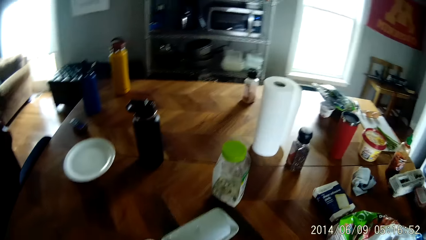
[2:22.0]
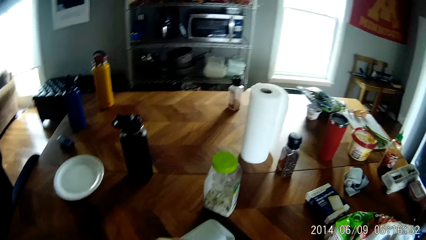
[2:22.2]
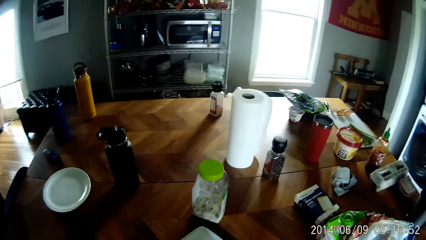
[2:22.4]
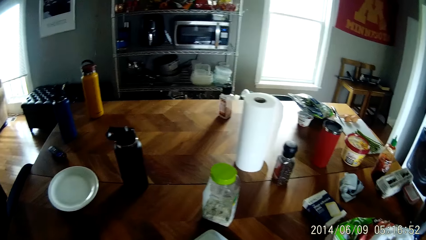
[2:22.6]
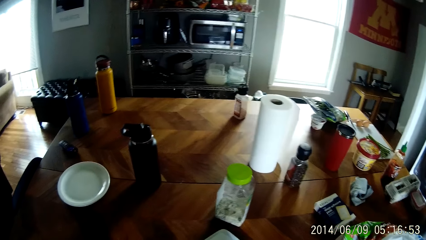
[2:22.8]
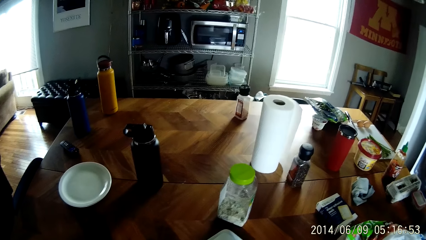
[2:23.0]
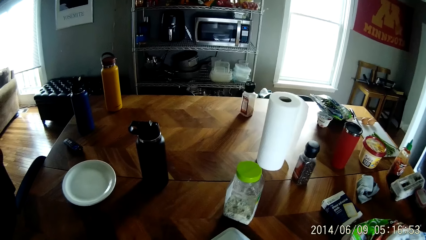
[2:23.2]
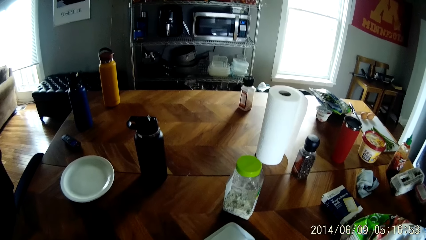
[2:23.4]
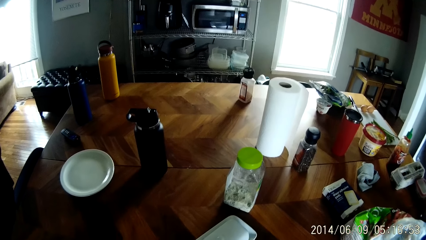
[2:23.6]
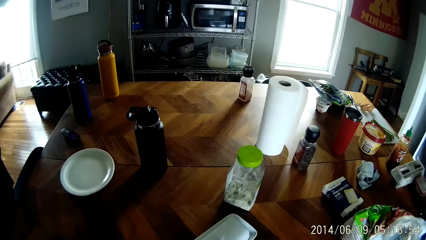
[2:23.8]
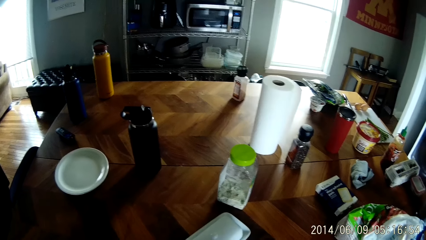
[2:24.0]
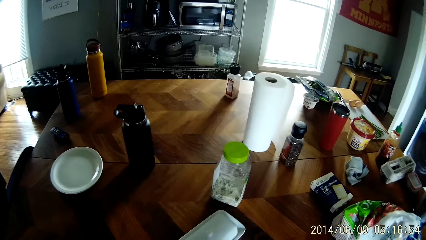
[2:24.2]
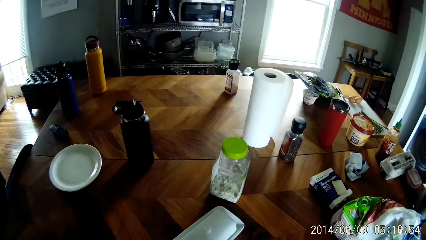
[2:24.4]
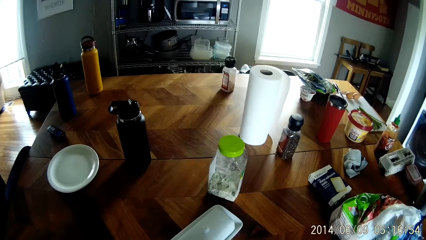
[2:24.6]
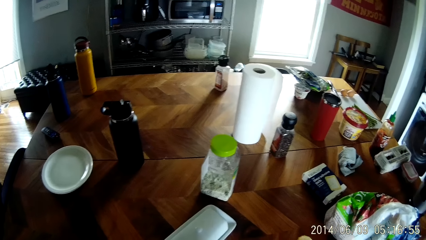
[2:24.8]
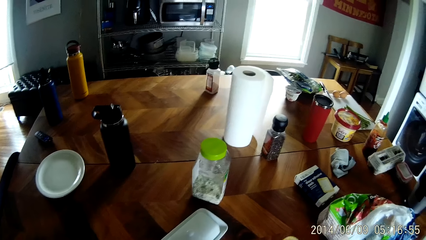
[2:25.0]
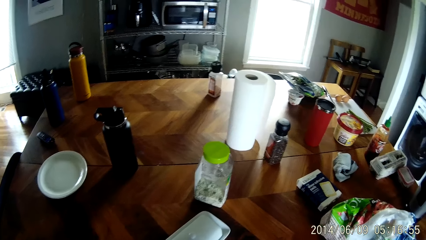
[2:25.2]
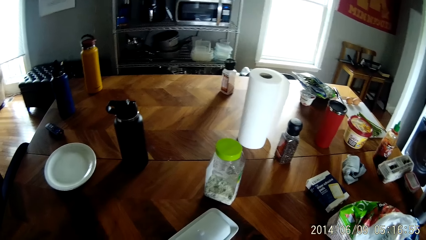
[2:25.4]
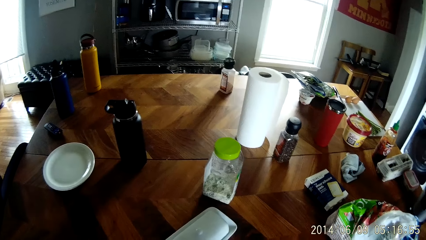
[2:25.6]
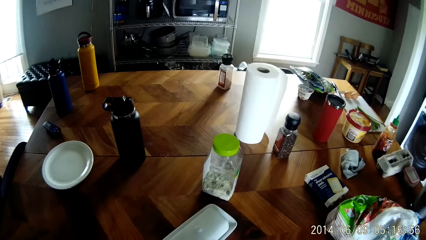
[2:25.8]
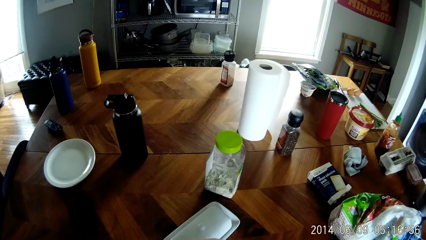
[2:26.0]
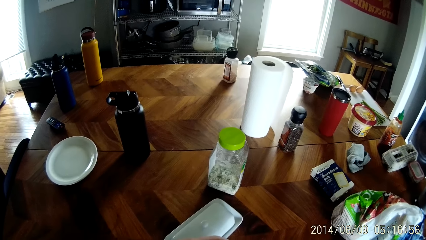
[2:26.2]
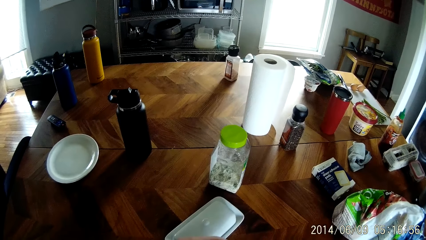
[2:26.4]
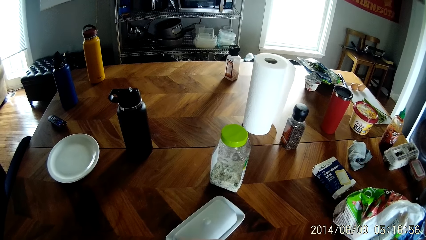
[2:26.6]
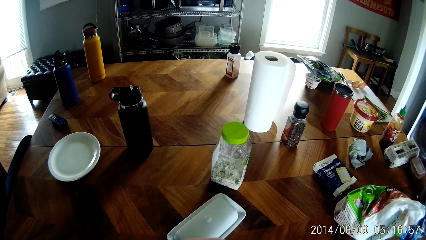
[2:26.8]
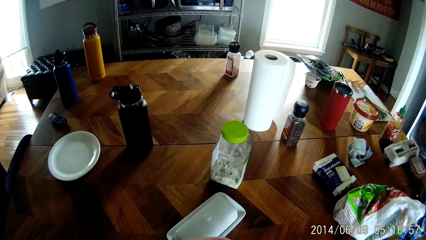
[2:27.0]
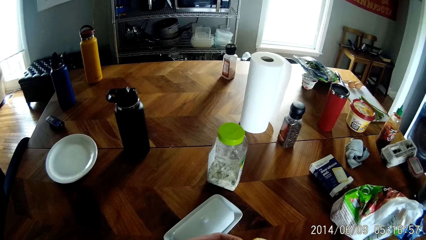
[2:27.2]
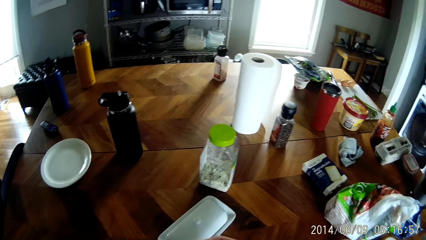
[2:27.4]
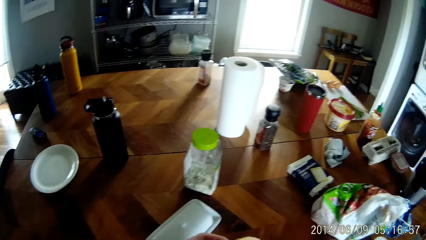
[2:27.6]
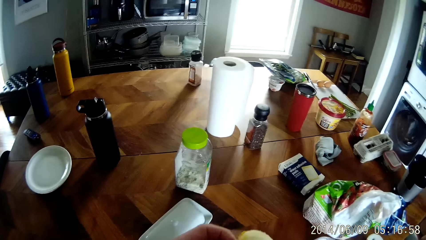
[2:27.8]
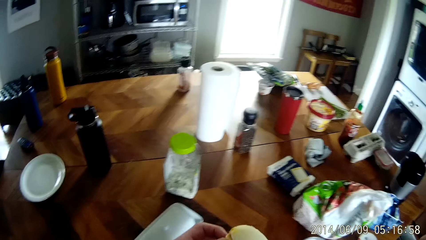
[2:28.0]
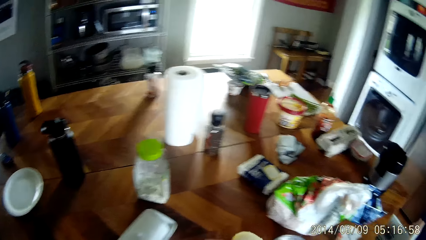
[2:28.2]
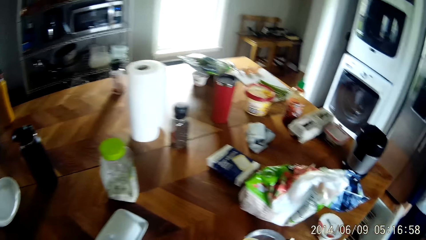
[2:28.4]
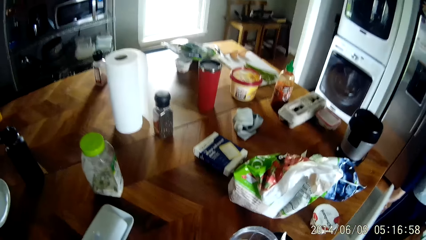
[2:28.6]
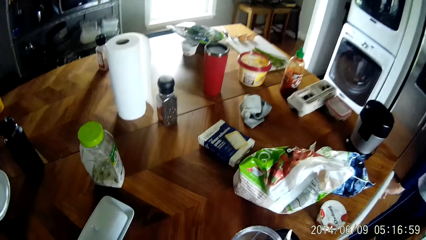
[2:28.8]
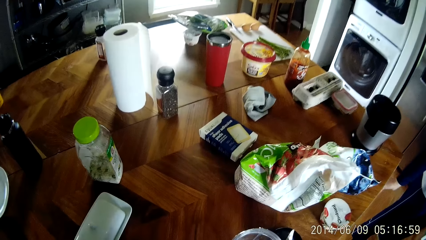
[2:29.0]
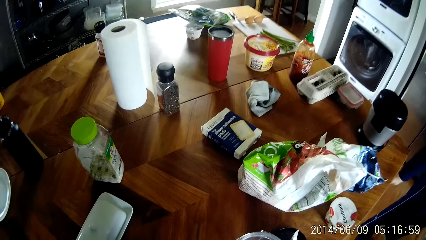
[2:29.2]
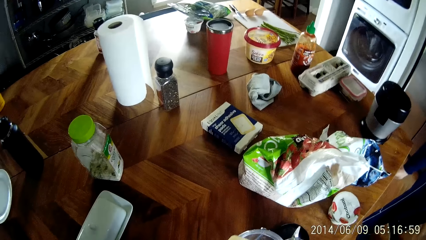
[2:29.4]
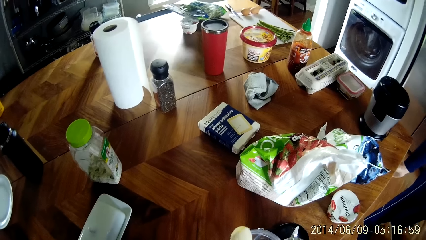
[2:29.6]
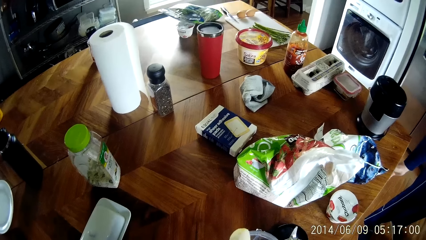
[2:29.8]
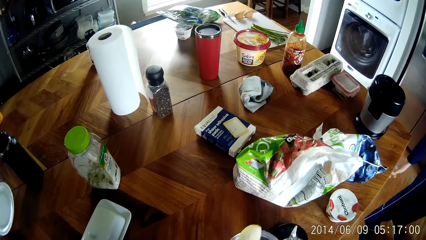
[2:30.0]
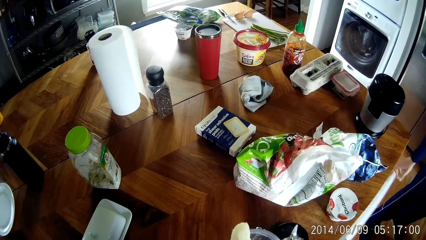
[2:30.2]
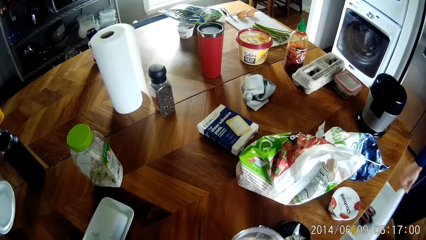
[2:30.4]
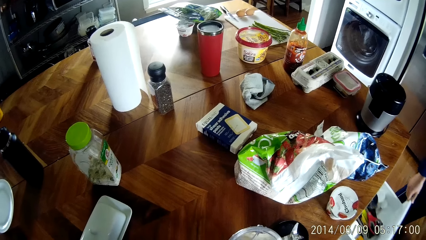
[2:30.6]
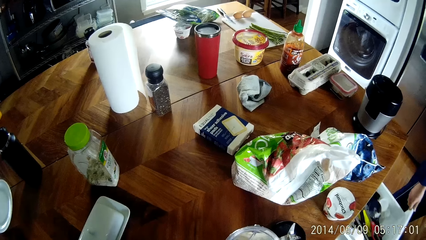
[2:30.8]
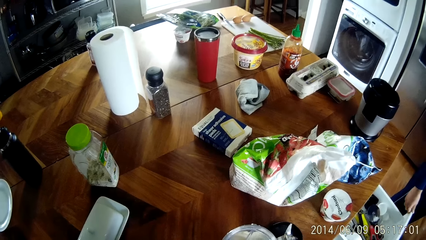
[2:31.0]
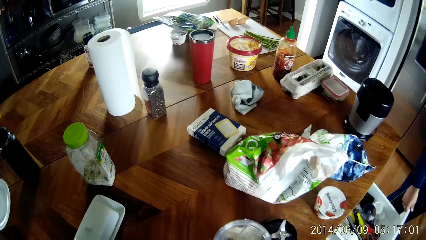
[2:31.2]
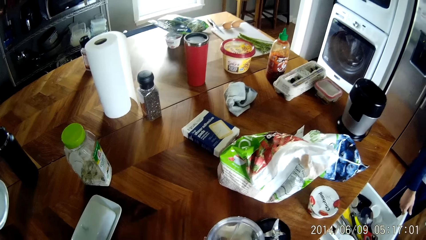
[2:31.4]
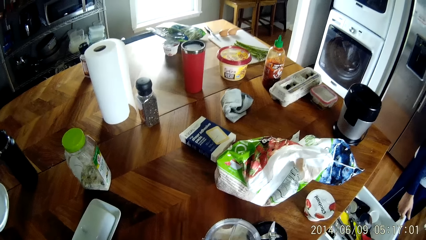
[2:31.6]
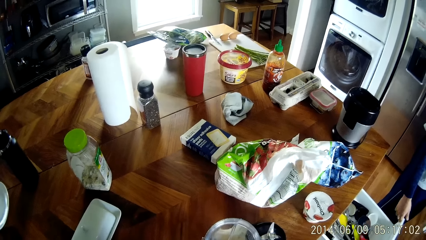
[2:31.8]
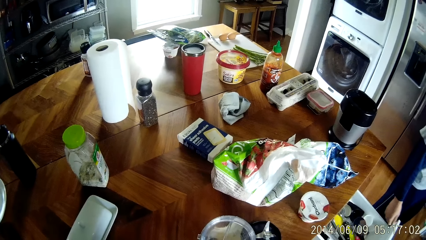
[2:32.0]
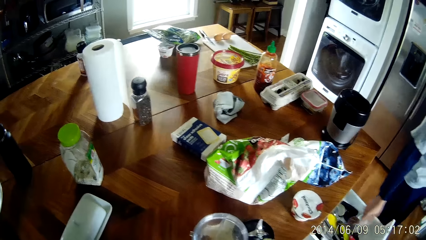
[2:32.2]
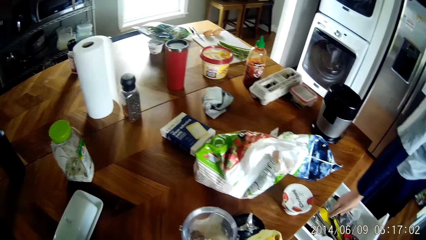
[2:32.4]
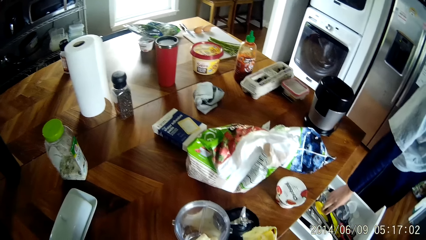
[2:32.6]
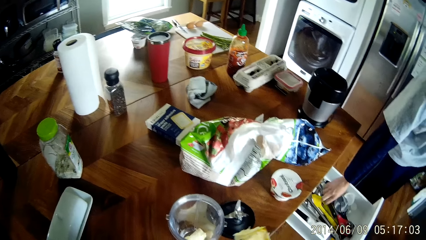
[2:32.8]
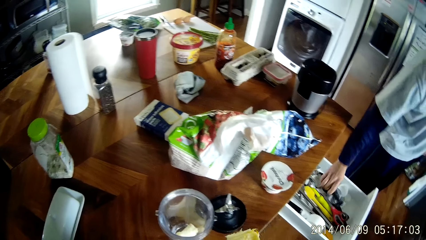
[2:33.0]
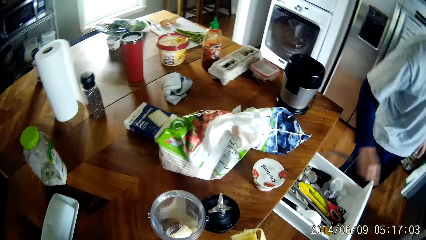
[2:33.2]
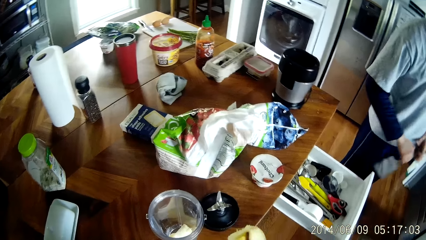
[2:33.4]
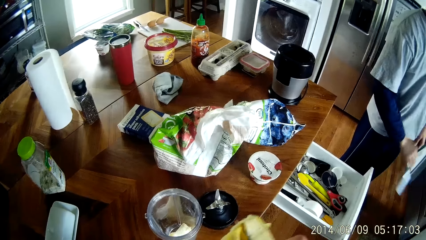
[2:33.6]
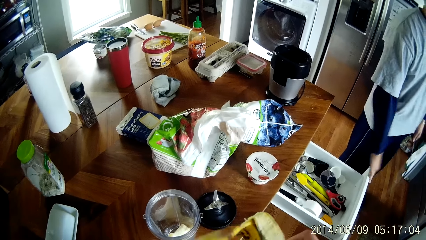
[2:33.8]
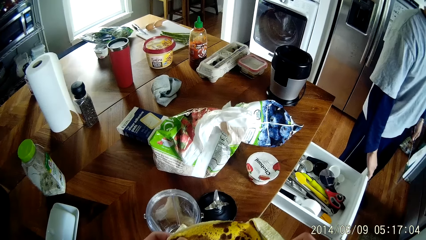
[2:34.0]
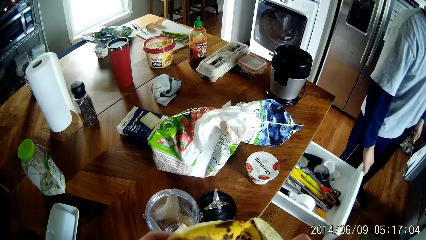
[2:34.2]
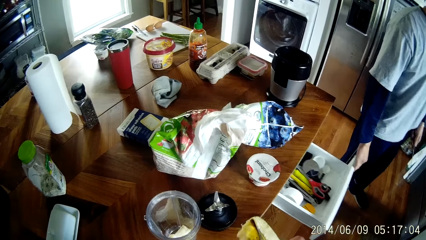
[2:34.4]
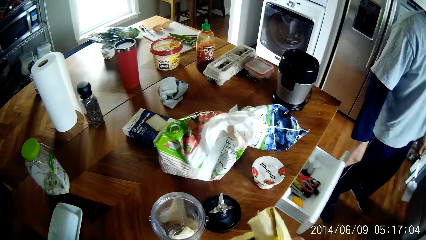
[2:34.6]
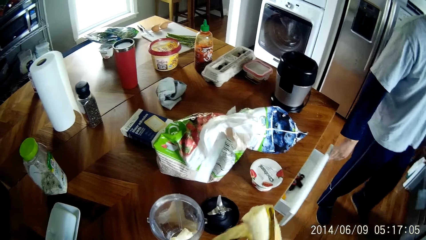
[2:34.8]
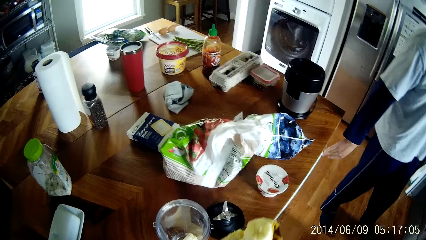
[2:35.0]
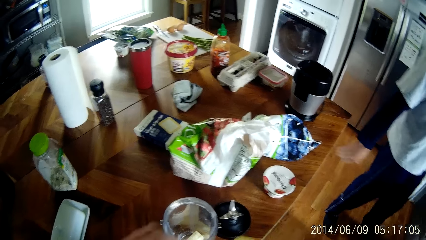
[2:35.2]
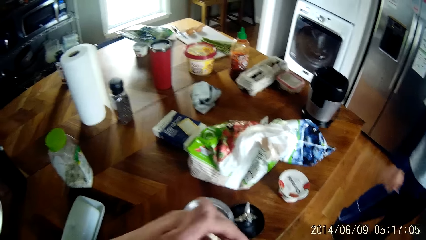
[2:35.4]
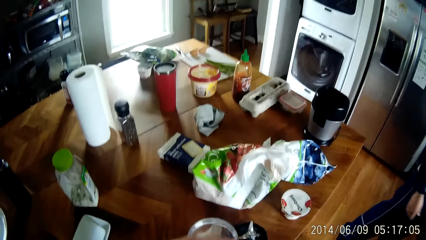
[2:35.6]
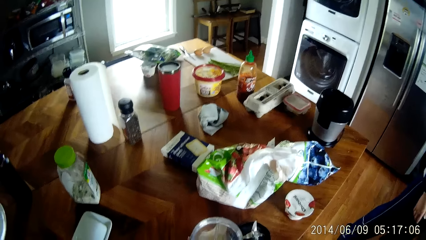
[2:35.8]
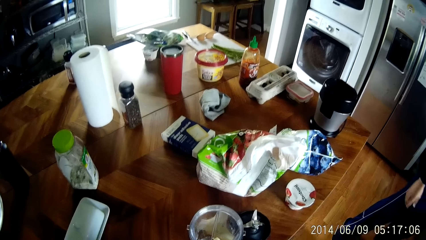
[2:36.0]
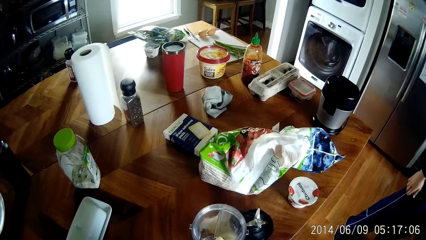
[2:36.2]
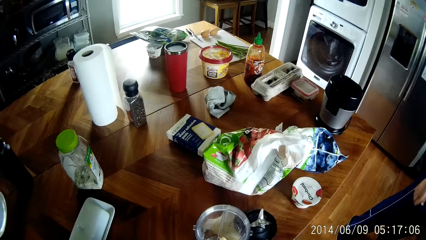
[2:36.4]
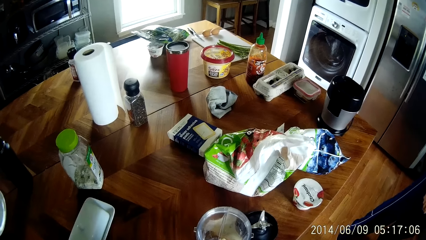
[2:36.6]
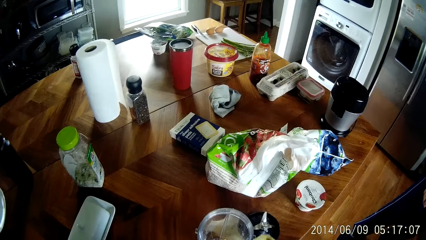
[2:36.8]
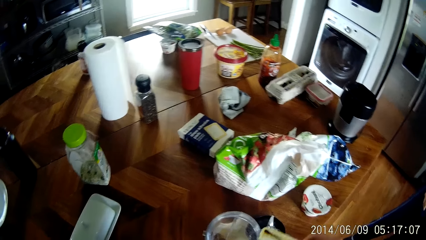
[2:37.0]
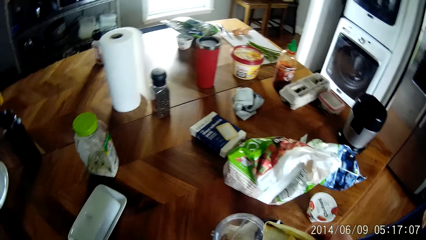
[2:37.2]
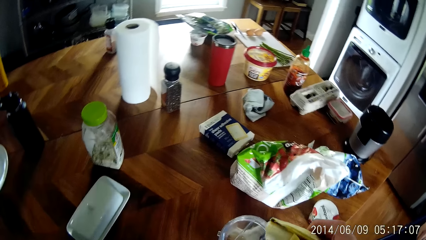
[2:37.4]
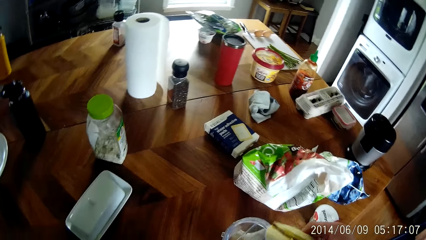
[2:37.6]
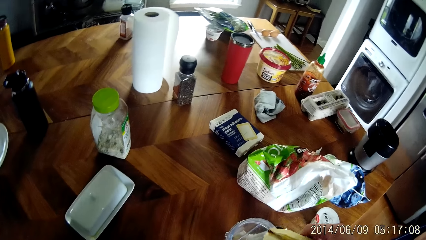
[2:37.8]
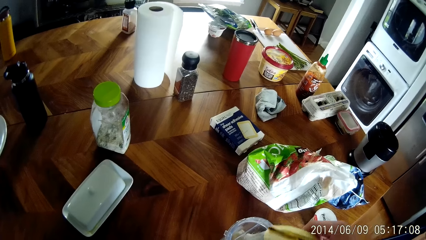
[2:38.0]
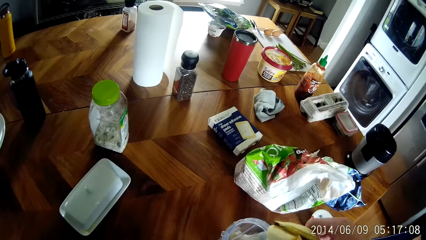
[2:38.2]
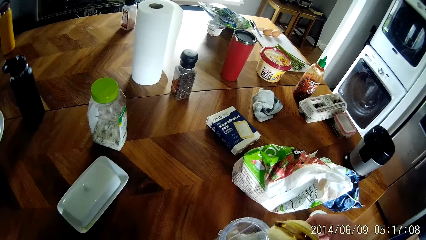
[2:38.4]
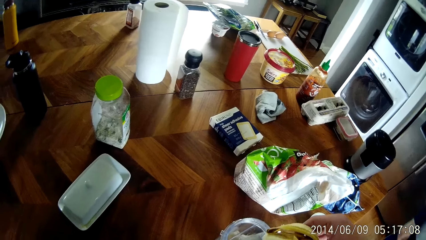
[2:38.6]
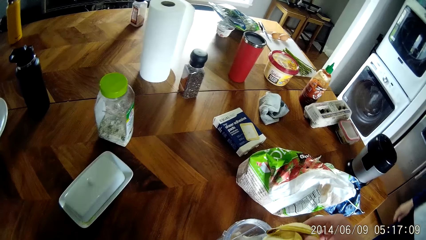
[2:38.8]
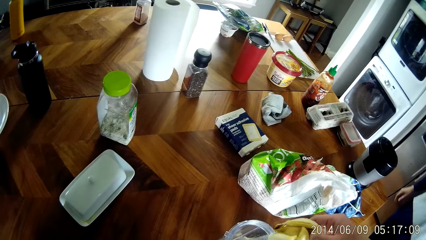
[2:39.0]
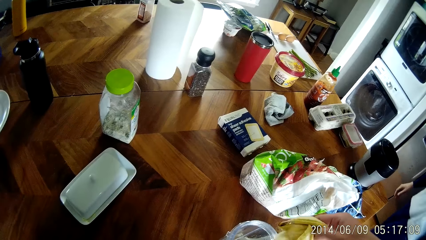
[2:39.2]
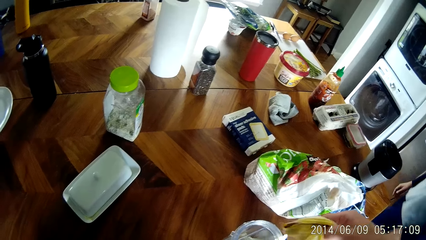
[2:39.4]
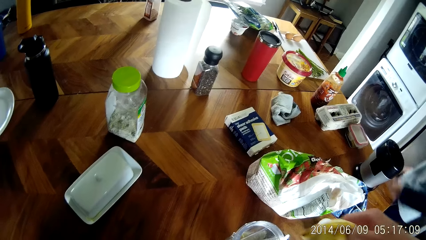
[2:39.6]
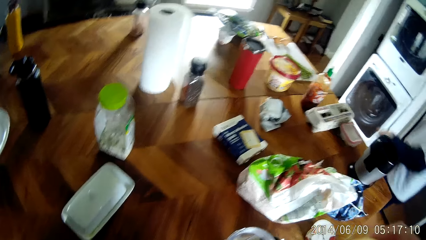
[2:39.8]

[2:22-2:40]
The camera wearer does something. A man closes the drawer. The camera wearer drops a peeled banana in his hands into a blender on the table. The man opens the drawer, and picks something from the drawer. The camera wearer peels the banana with his hands. He drops a peeled banana in his hands into the blender on the table.
